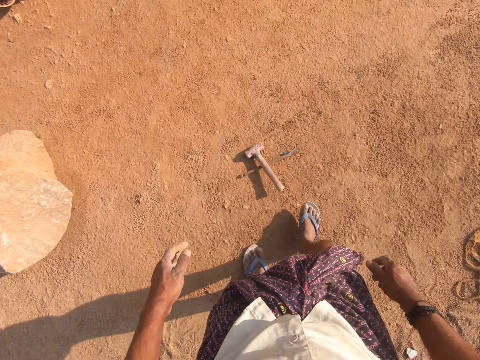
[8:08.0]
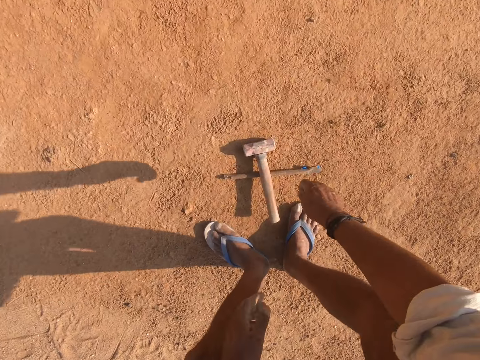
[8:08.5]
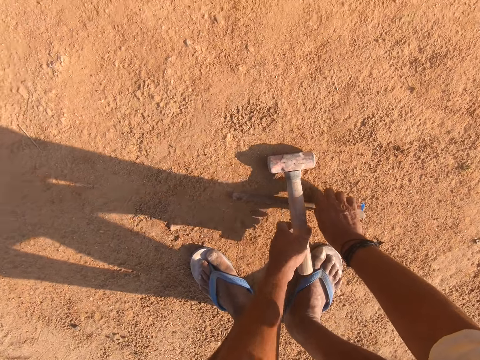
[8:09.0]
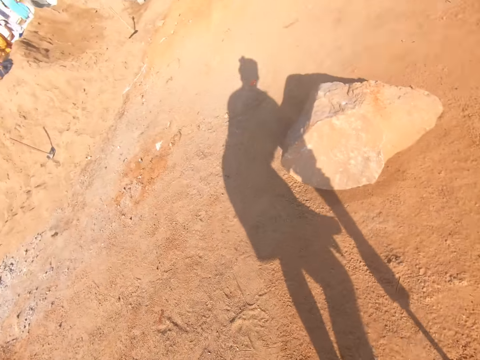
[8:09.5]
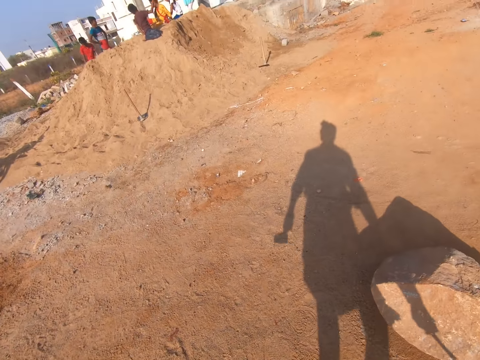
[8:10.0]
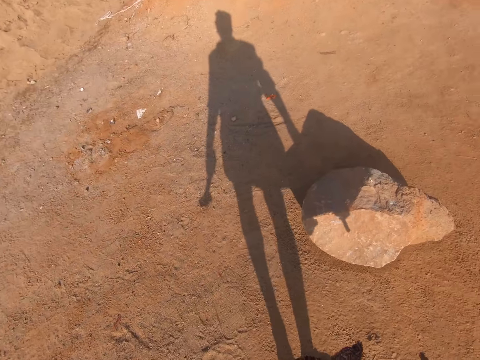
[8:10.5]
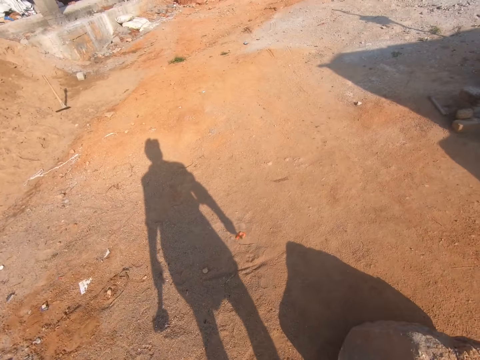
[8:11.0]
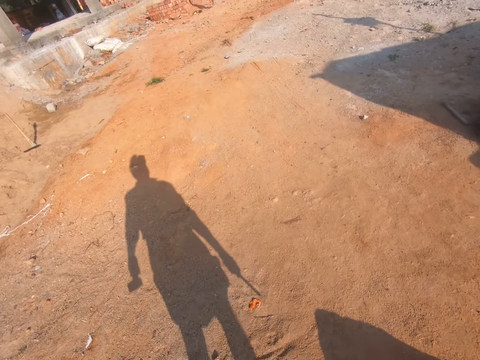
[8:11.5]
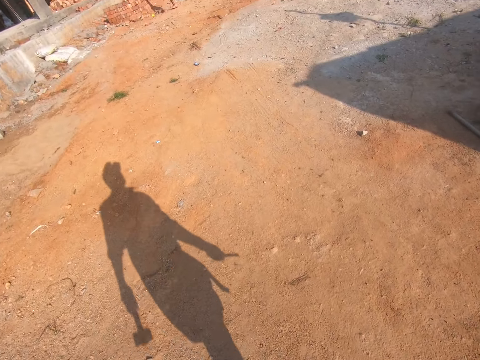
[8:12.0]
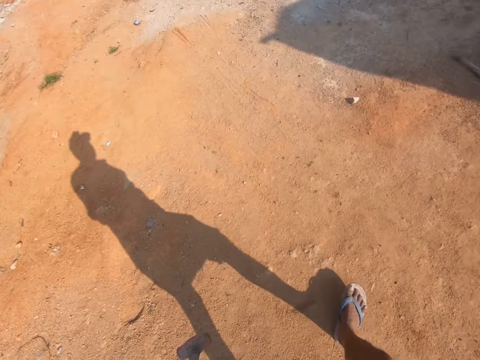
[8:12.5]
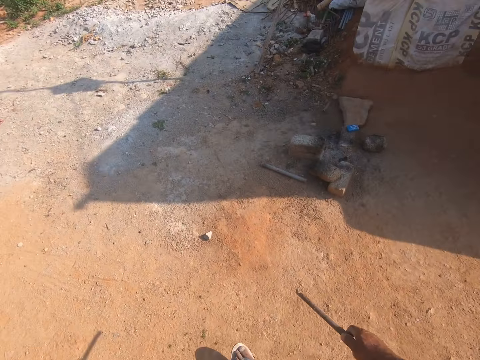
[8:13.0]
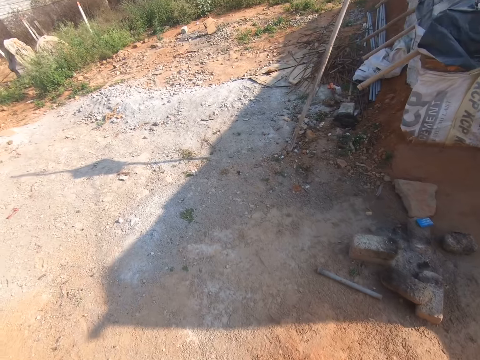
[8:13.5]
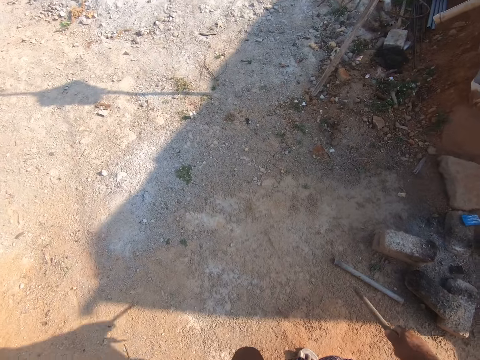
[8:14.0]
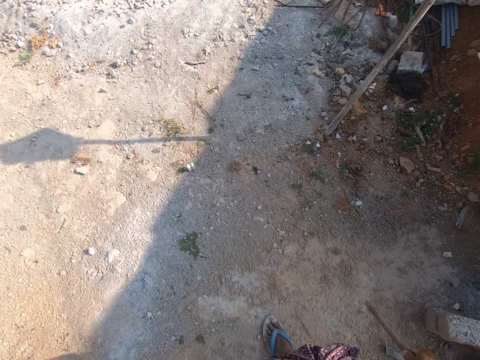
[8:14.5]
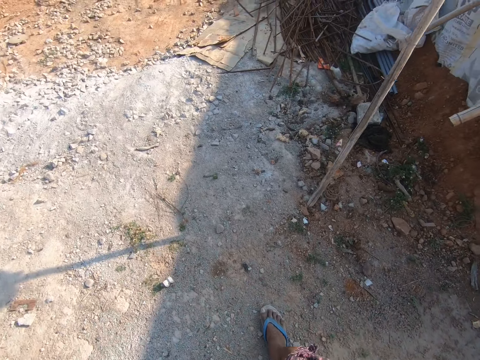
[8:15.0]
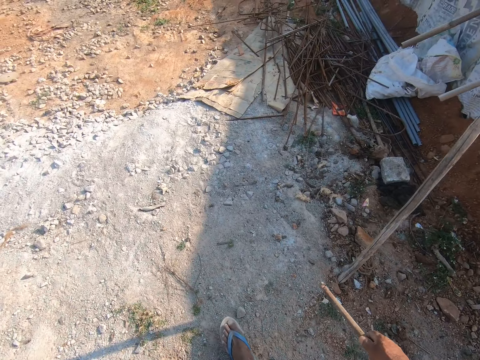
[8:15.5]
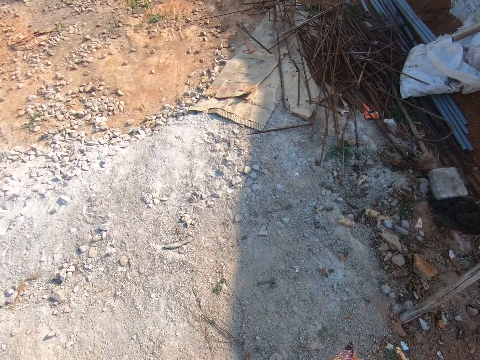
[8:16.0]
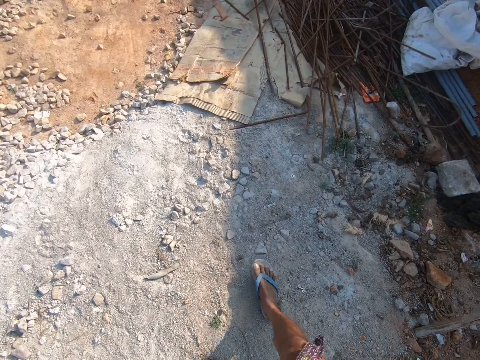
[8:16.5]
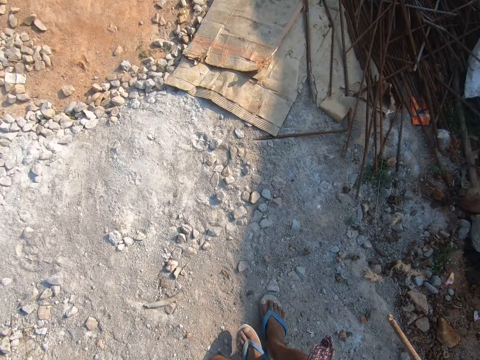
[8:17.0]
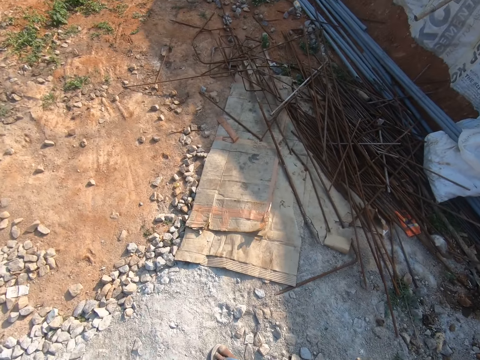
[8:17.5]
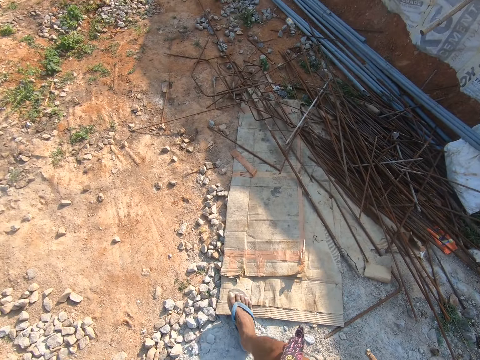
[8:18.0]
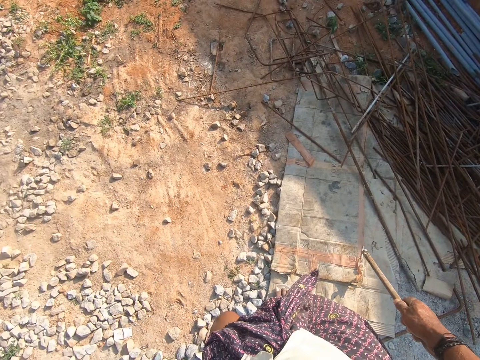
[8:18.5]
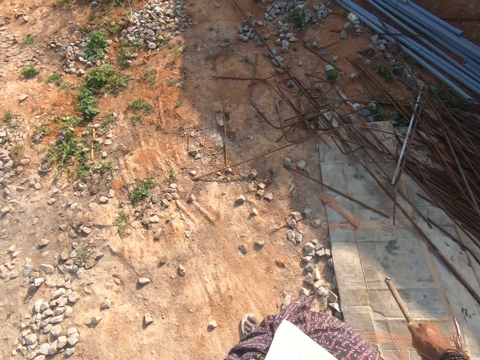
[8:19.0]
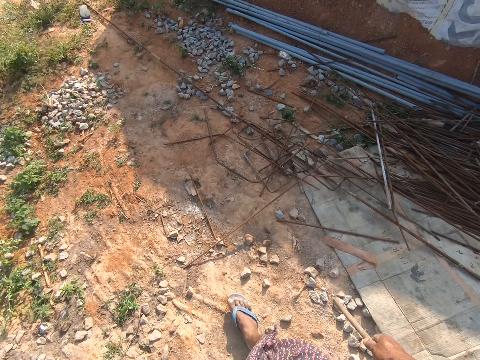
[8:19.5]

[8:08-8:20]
The camera wearer picks up the steel rod and the hammer. They walk around the construction site.

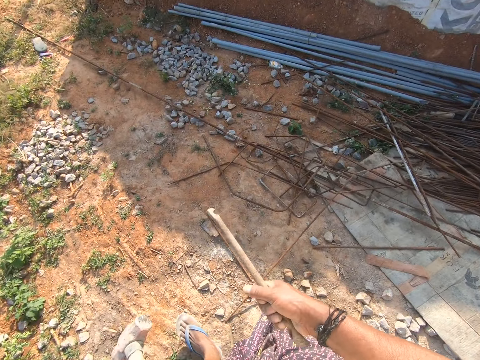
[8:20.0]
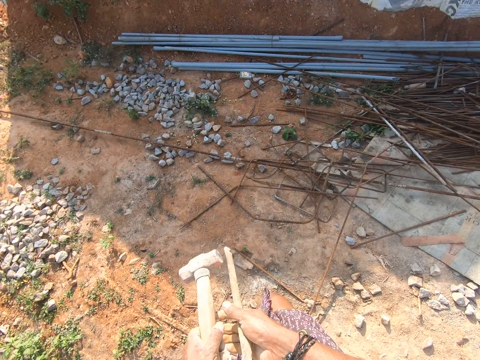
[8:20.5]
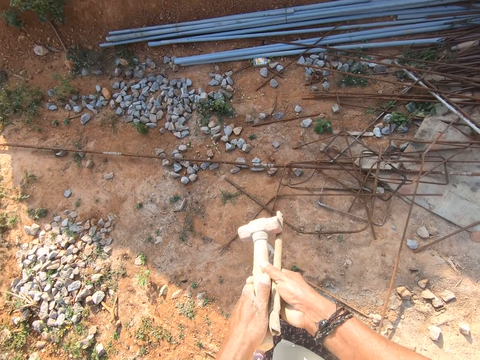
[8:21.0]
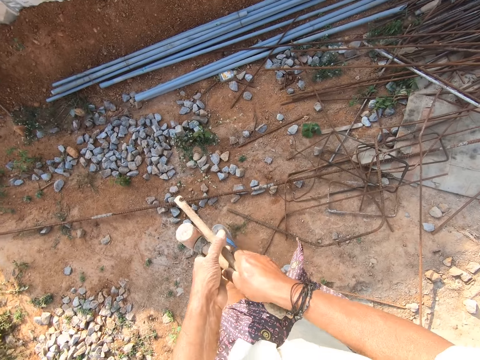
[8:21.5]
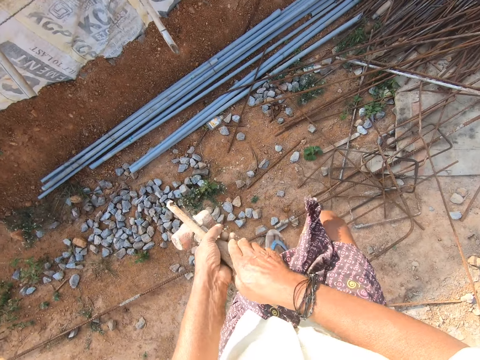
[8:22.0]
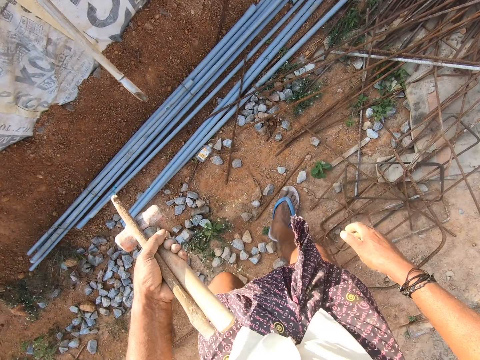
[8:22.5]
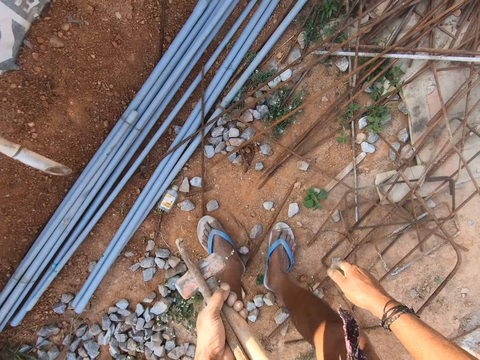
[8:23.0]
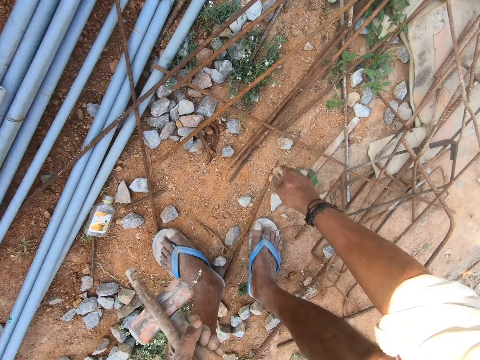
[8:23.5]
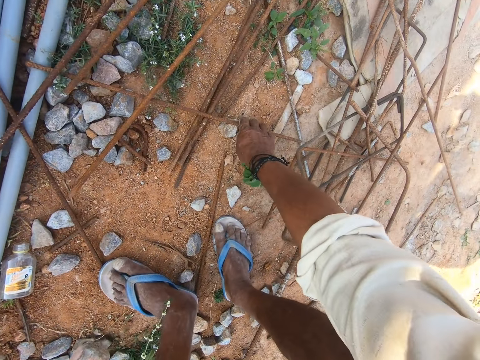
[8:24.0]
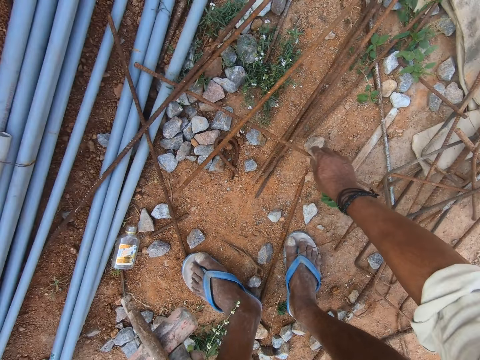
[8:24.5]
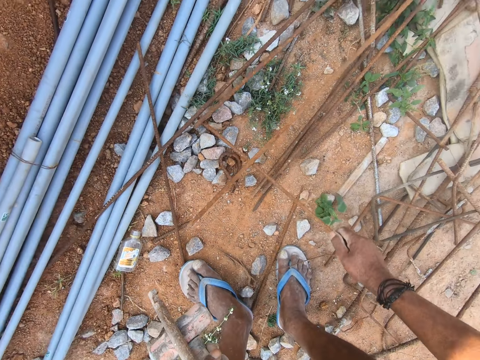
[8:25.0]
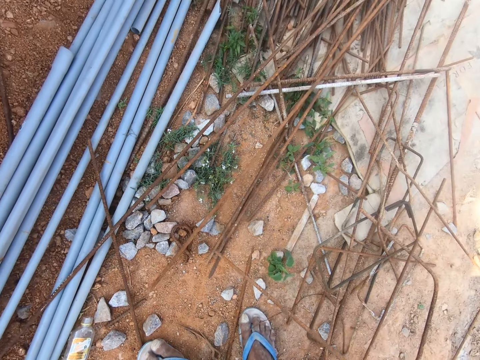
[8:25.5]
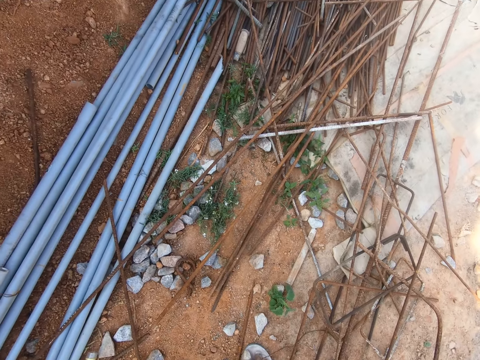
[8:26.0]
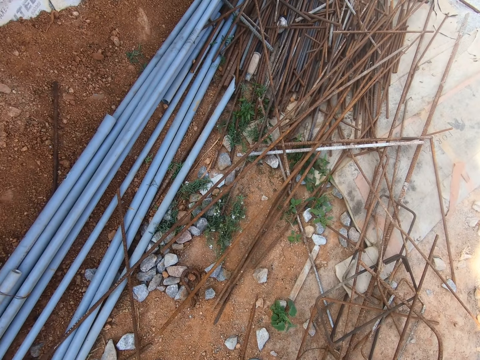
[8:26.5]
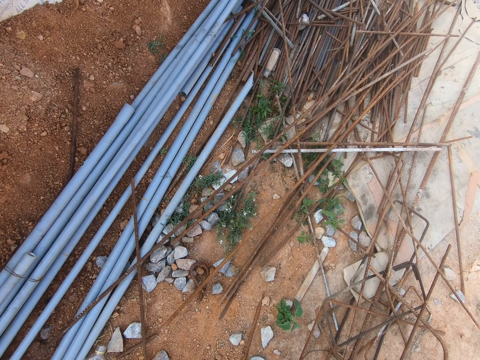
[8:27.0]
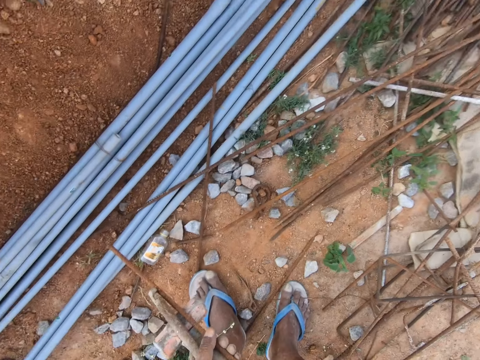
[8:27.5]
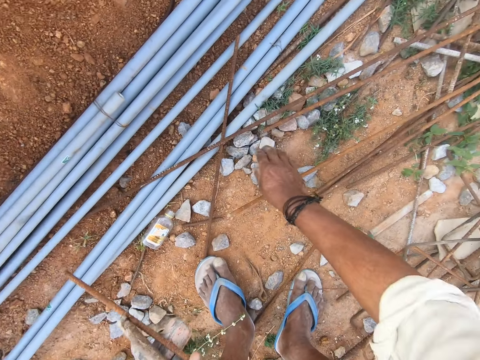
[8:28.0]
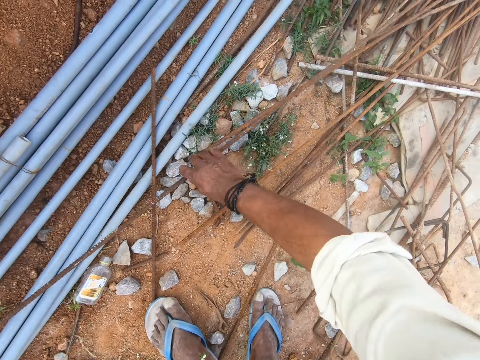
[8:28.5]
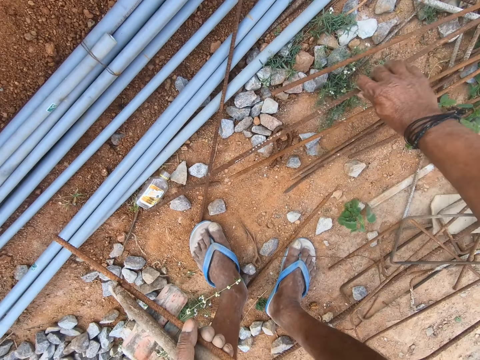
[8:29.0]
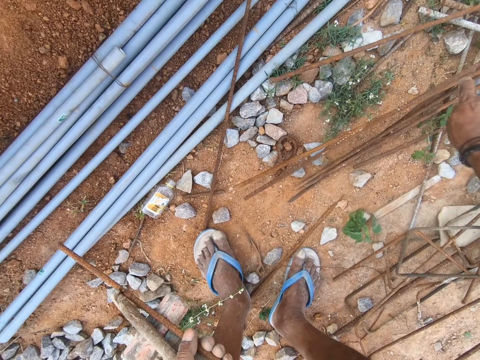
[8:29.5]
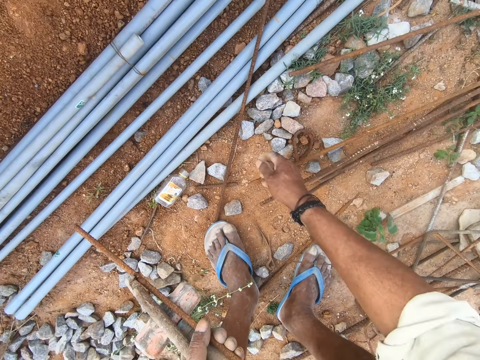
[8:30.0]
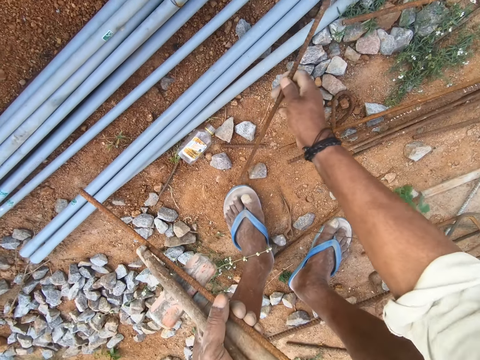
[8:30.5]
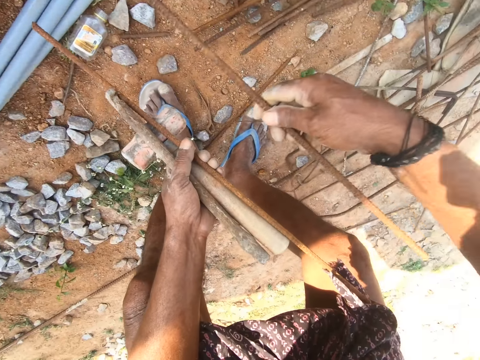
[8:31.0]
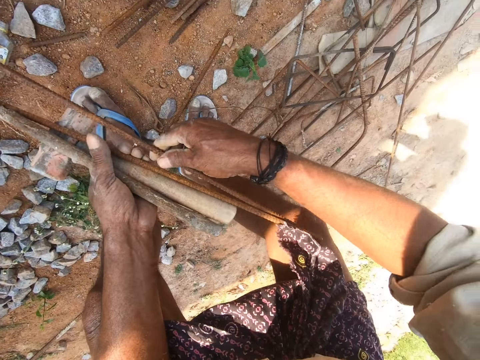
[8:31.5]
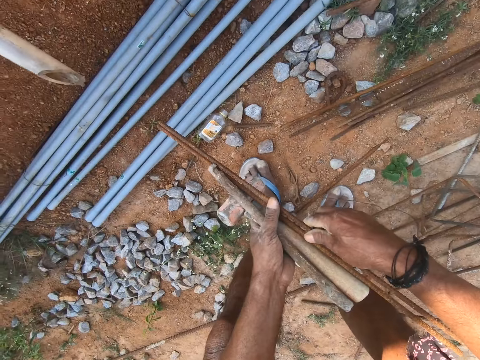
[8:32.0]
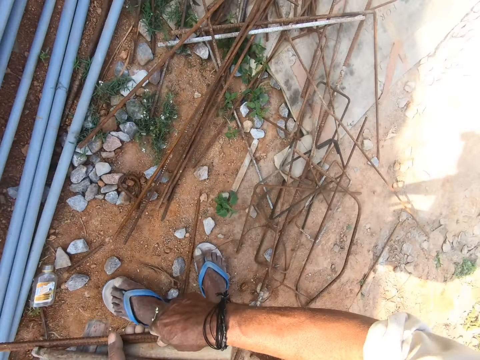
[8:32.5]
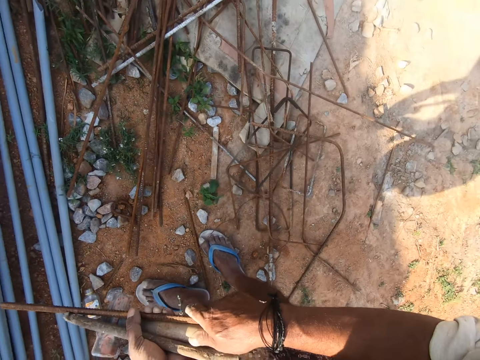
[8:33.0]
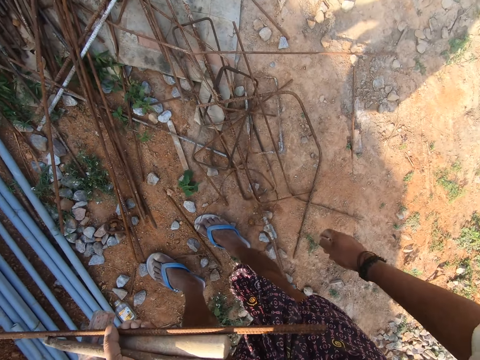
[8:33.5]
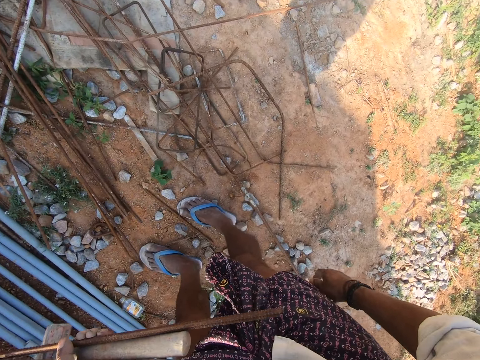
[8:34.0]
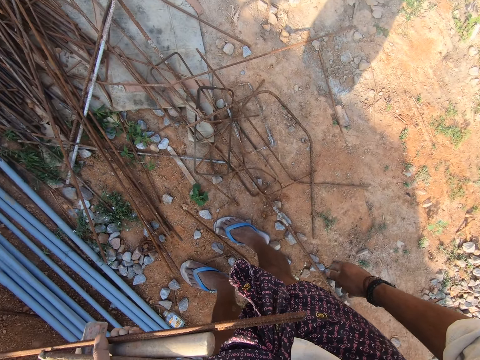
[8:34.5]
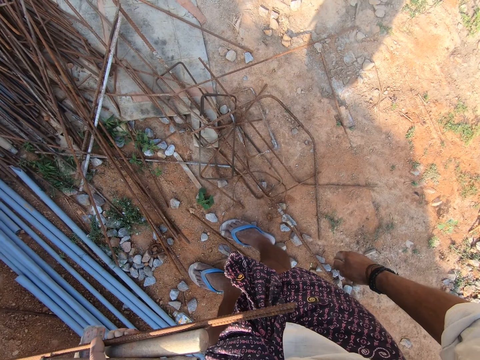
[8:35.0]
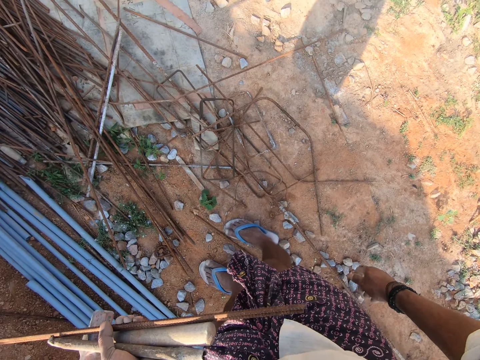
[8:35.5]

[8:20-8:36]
The camera wearer holds the hammer and the steel rod in his left hand. He picks up the steel rod from the ground. He holds the steel rod in his left hand. He moves the steel rod on the ground. He picks up the steel rod from the ground. He holds the steel rod in his left hand. He stares at the steel rods on the ground.
